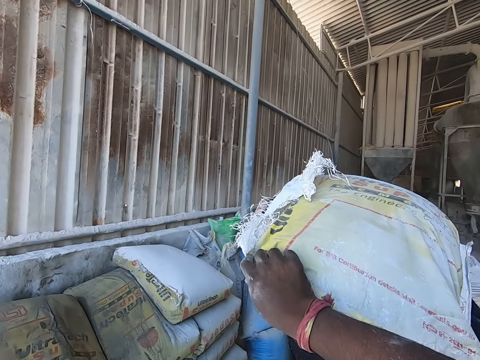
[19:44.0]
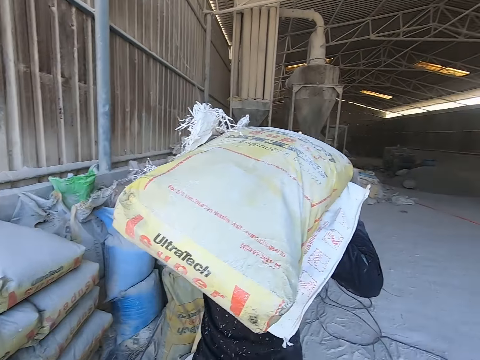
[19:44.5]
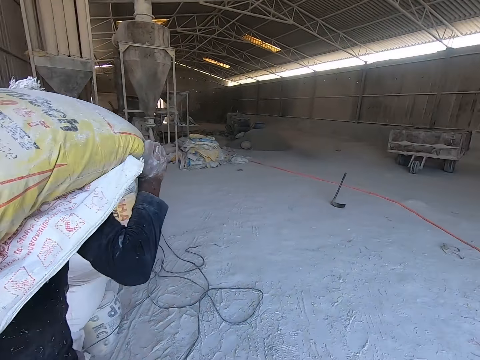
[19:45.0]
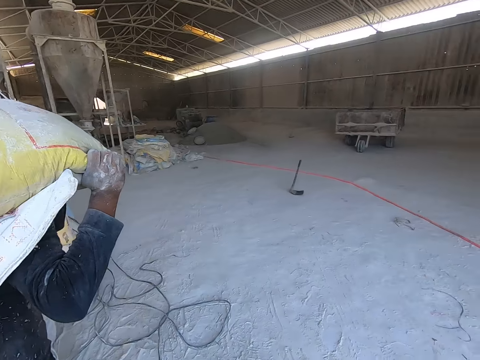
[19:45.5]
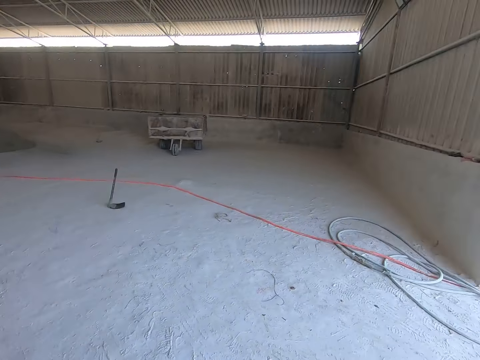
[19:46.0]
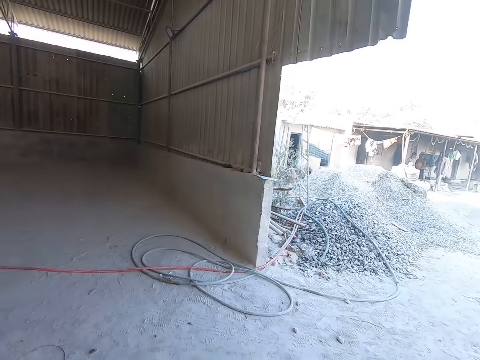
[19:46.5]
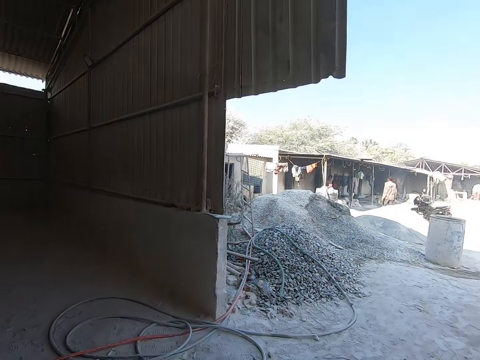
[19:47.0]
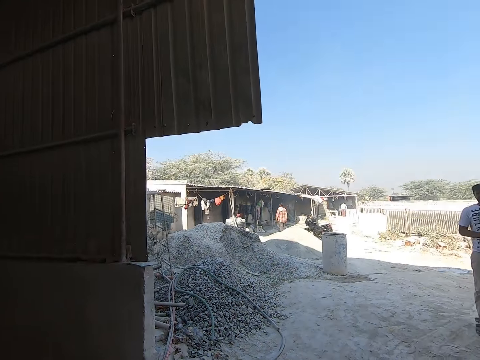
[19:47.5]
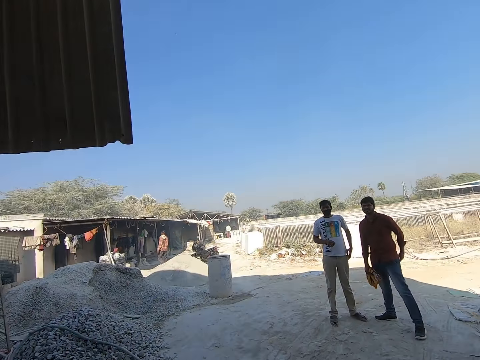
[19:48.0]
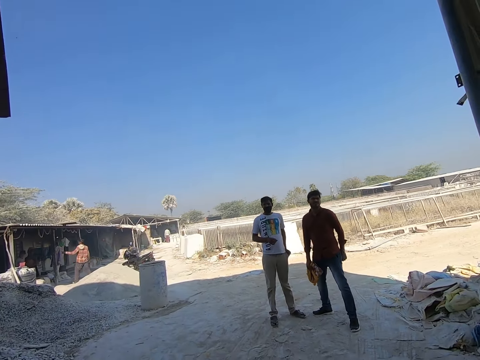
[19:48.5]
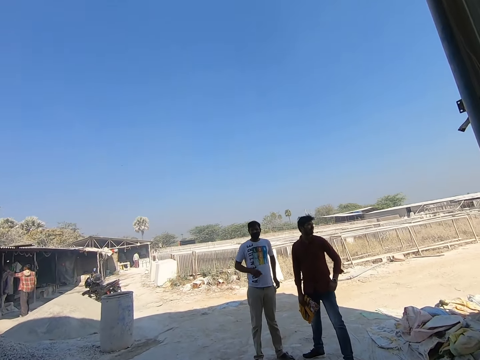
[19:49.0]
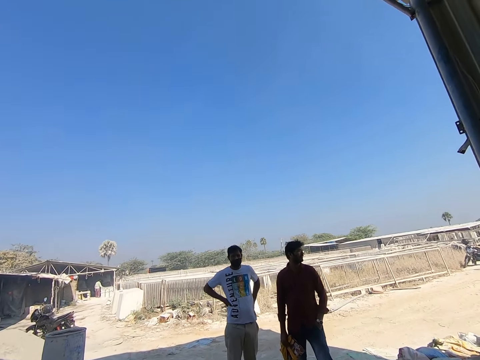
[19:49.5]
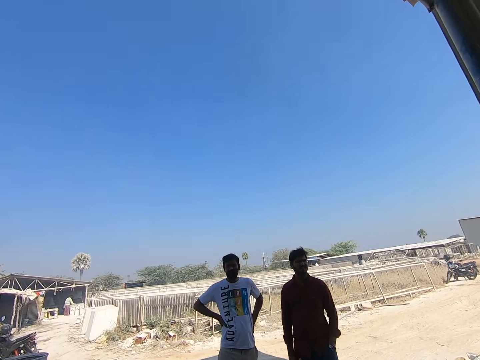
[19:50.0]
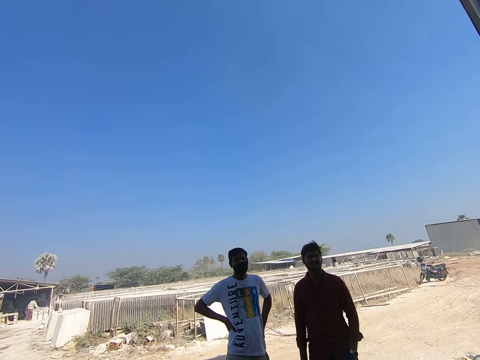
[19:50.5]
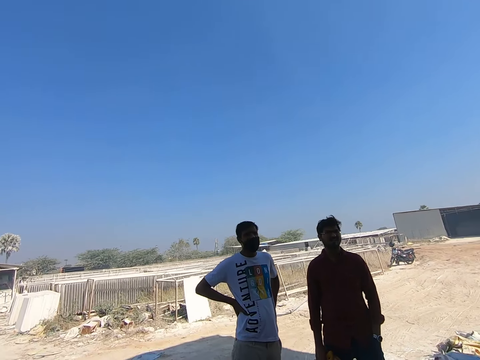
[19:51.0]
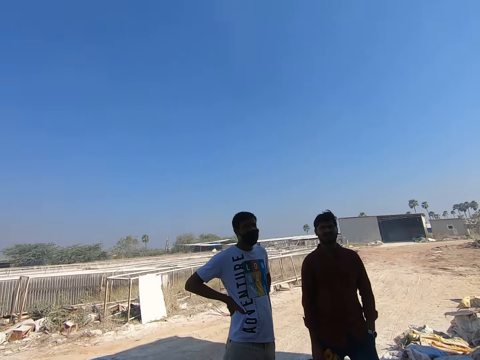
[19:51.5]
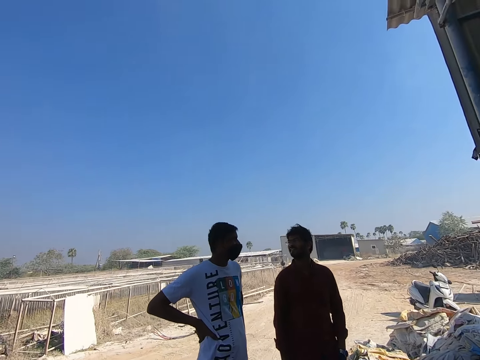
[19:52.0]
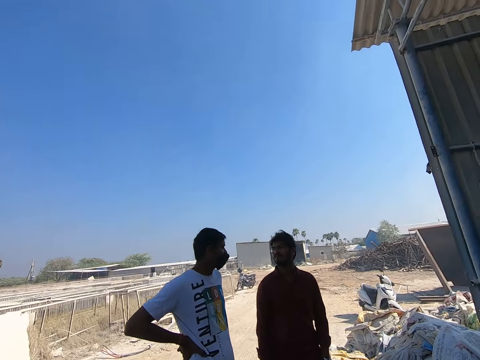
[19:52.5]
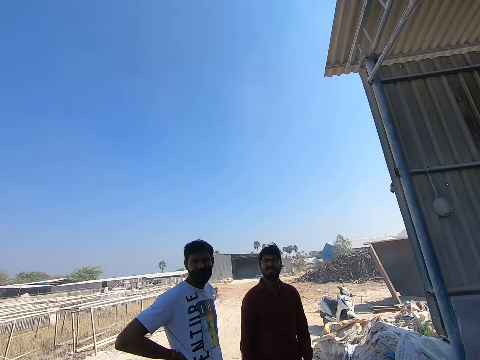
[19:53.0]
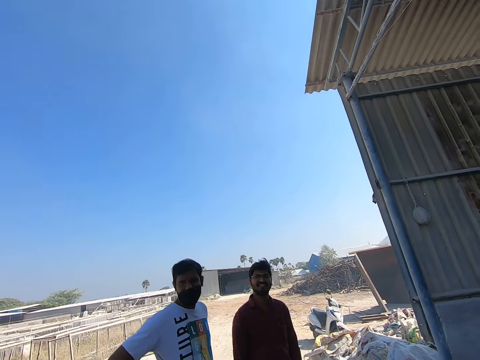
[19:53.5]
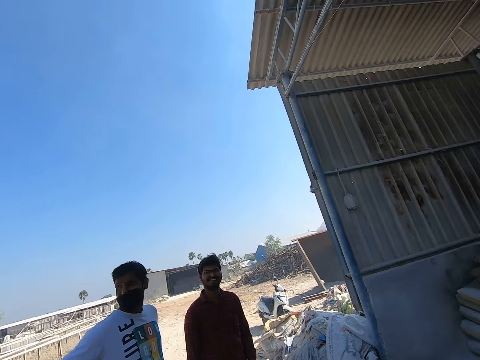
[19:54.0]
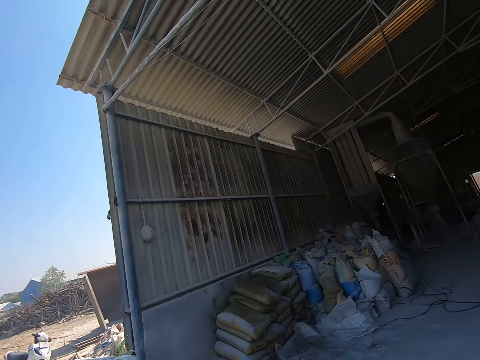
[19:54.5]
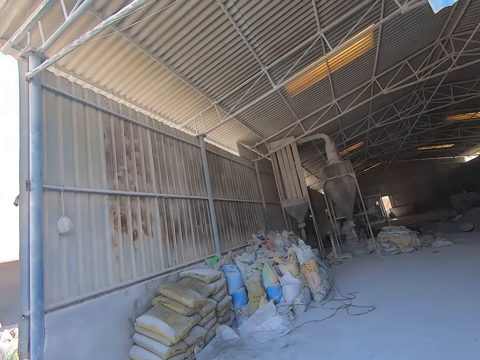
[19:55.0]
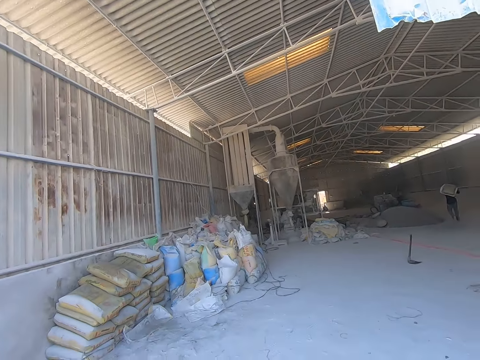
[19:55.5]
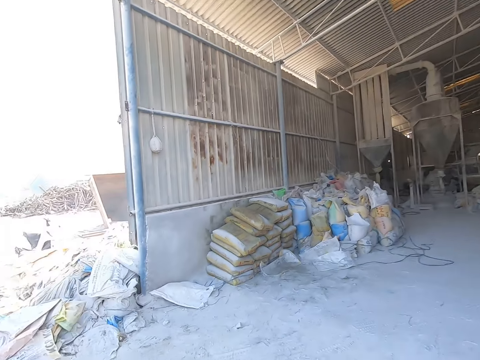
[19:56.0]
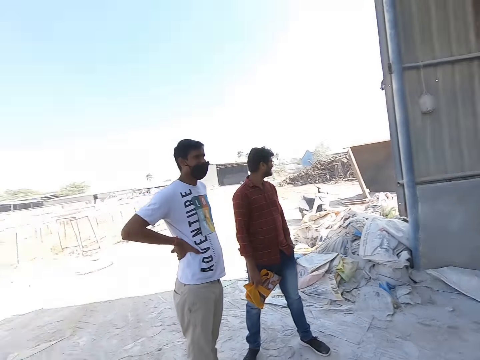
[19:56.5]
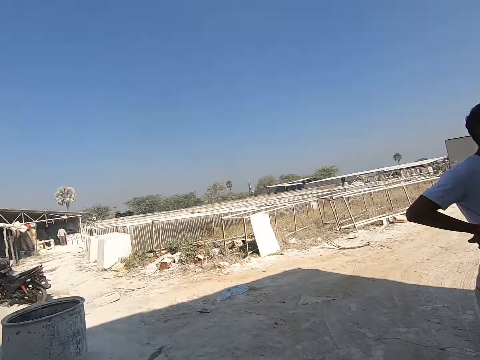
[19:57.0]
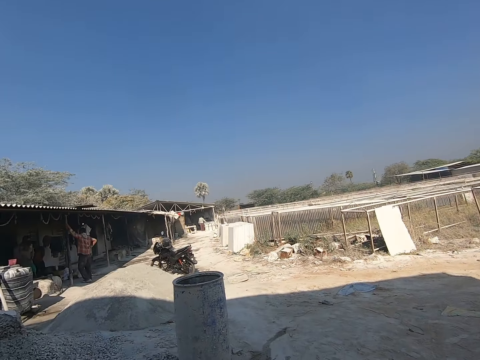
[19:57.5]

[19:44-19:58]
The man walks towards the heap of gravel on the ground. The camera wearer interacts with another man at the construction site. They interact with a third man at the construction site. The third man puts his left hand in his pocket. The second man places both hands on his waist. The third man interacts with the second man at the construction site.

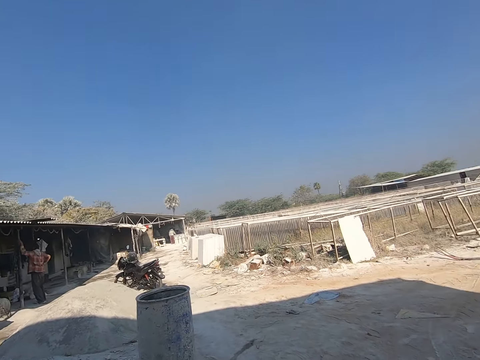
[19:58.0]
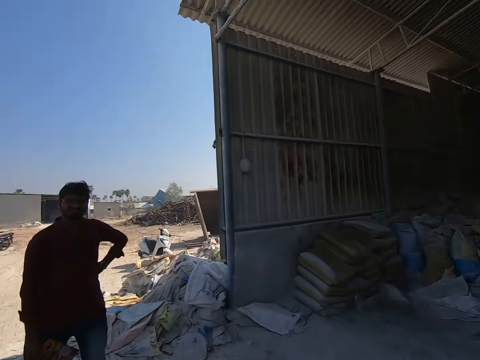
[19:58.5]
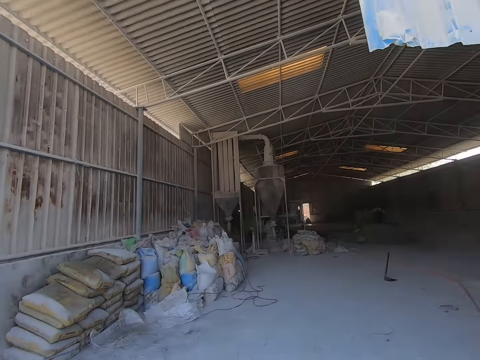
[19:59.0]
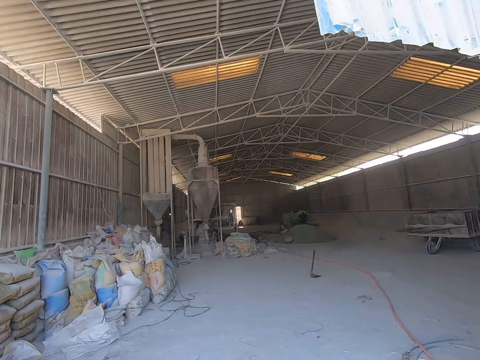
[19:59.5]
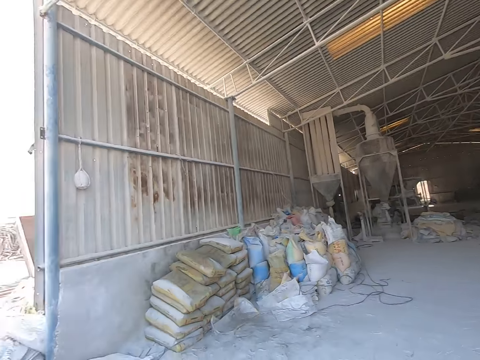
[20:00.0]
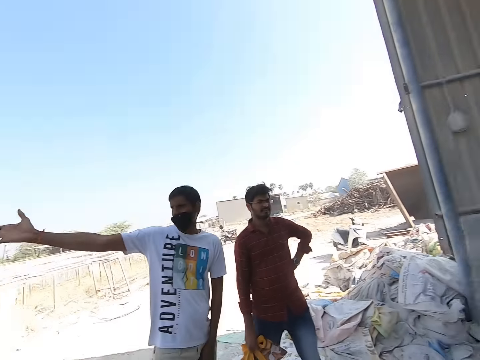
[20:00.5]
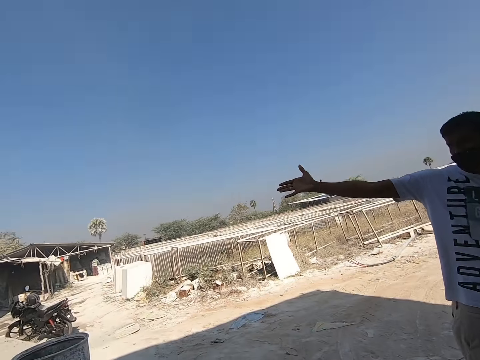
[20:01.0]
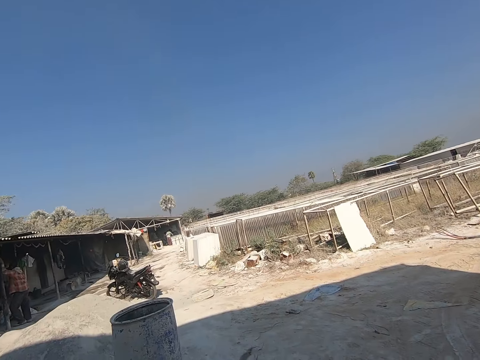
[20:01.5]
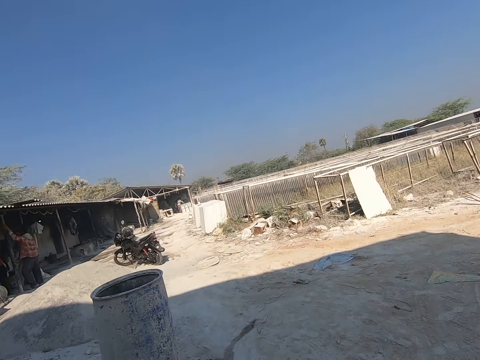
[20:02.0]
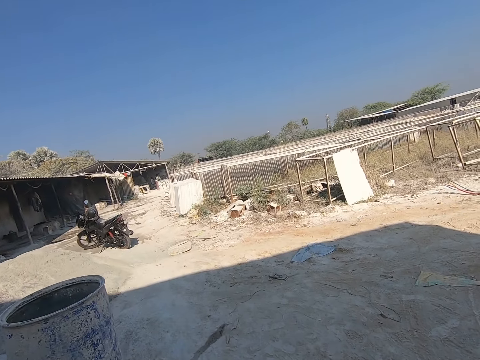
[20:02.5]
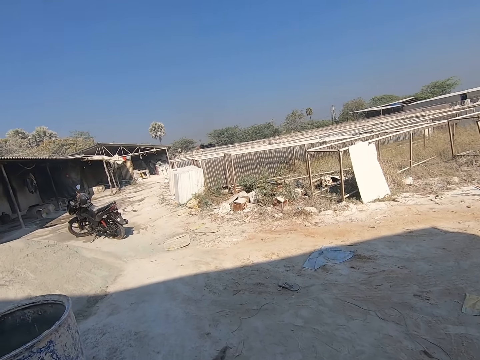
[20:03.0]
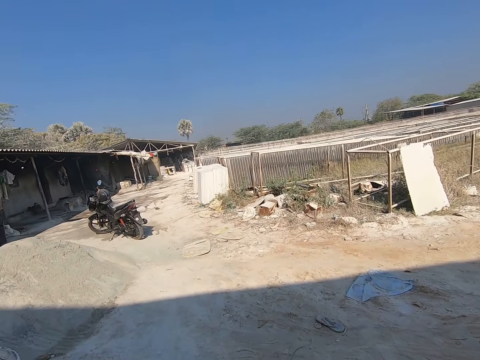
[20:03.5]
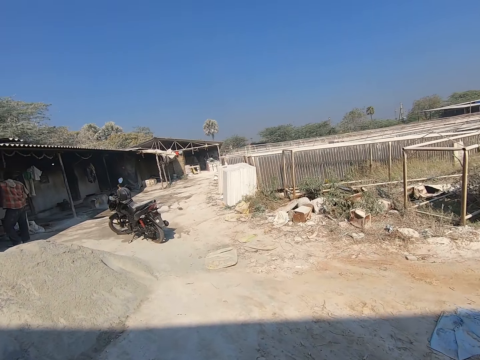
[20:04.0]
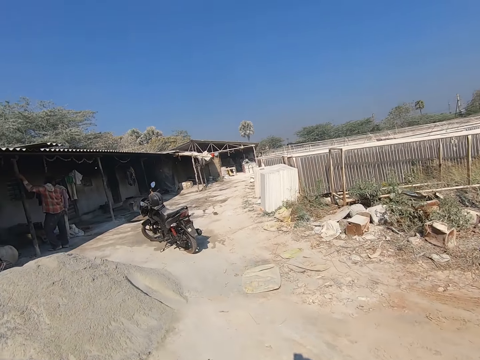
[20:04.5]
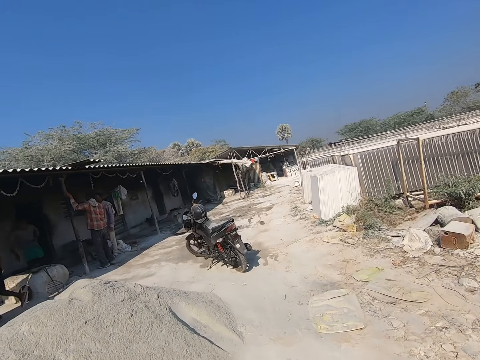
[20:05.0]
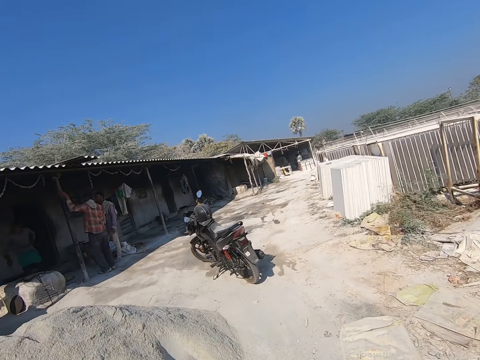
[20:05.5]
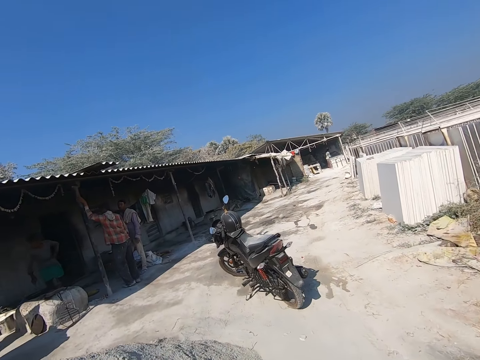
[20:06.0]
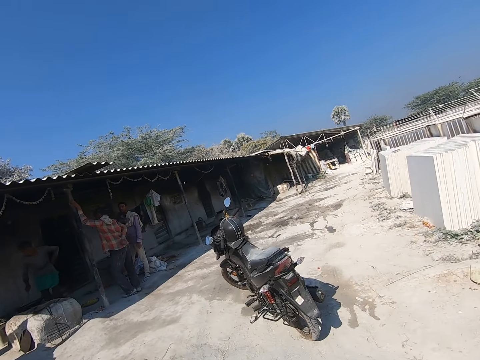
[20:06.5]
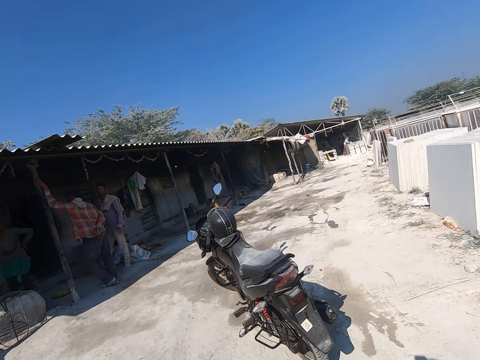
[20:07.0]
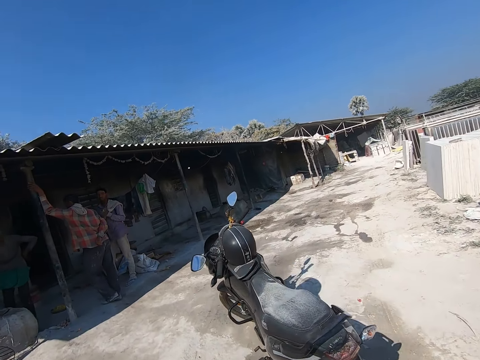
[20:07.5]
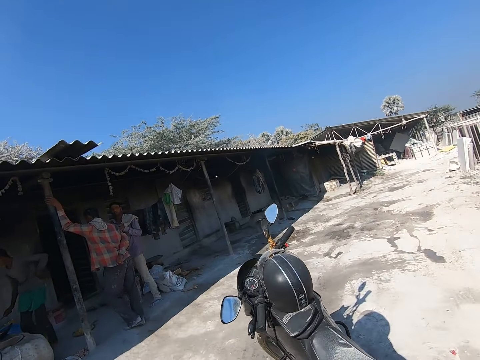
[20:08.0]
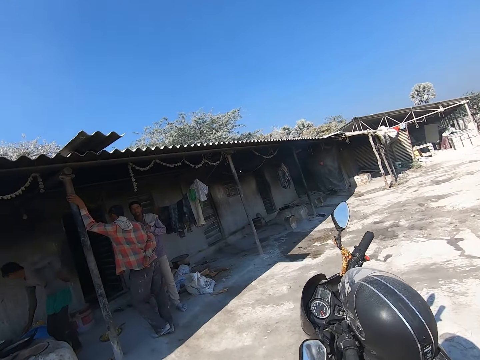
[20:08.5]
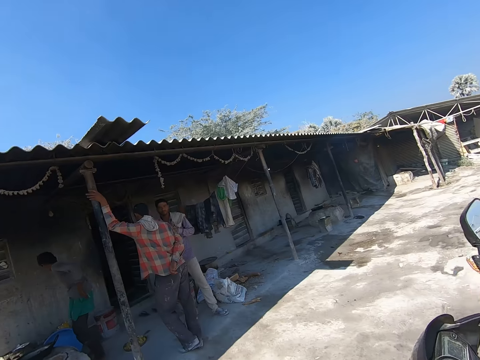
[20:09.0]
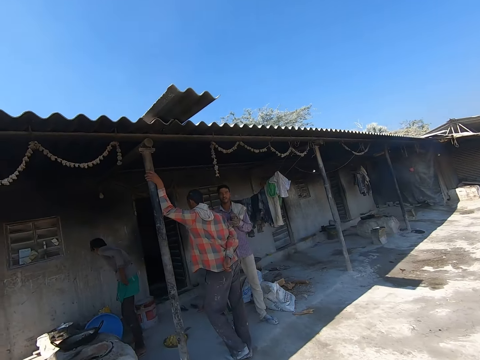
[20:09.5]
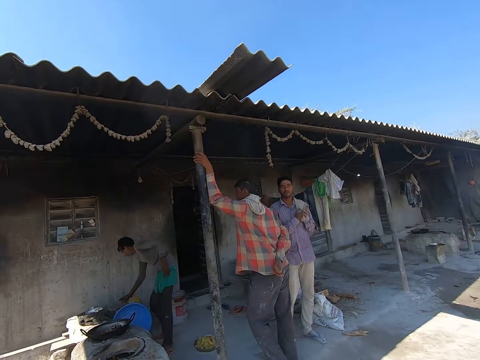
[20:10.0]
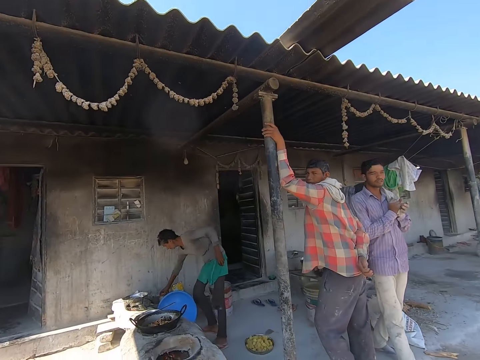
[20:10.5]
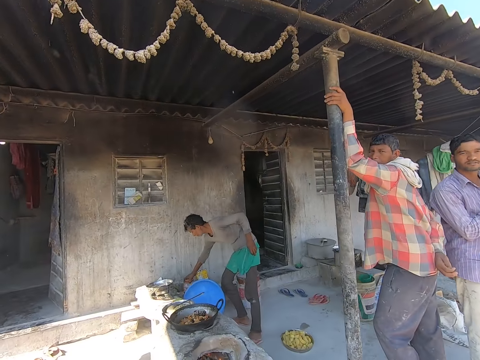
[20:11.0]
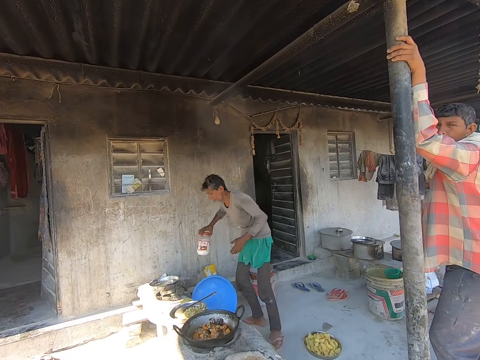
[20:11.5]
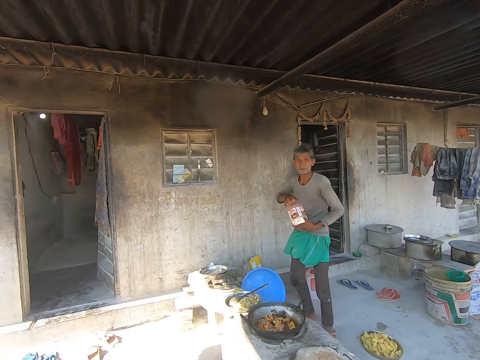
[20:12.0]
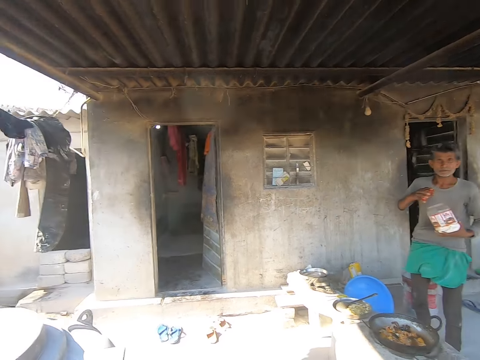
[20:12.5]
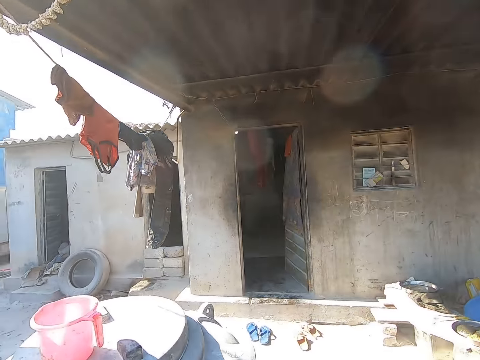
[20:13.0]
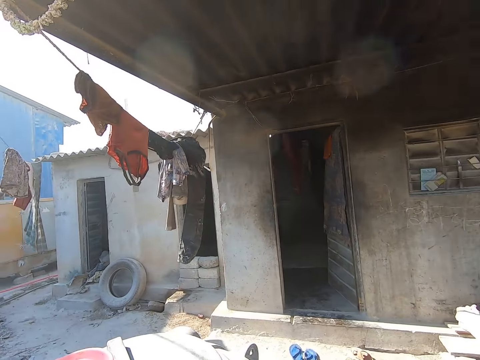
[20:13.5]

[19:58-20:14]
The man points towards an apartment at the construction site with his right hand. The camera wearer walks towards the apartment at the construction site. A man puts his left hand on his back outside the apartment. Another man picks up a container from the floor with his right hand. He opens the container with both hands.
